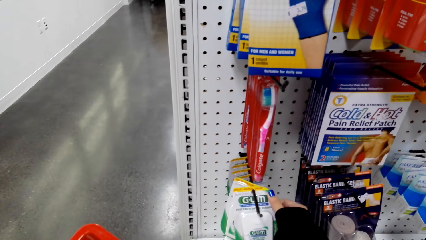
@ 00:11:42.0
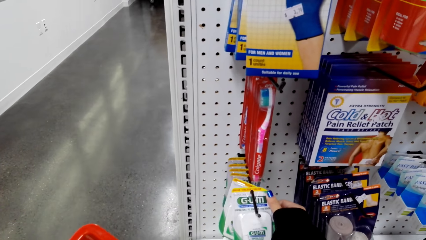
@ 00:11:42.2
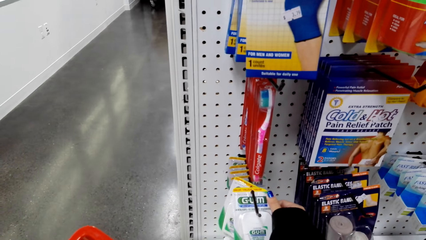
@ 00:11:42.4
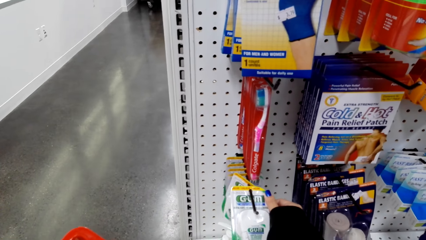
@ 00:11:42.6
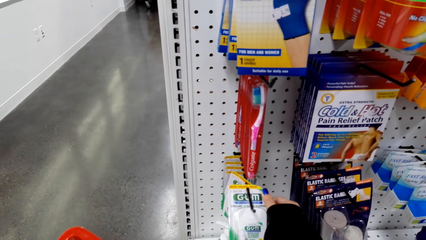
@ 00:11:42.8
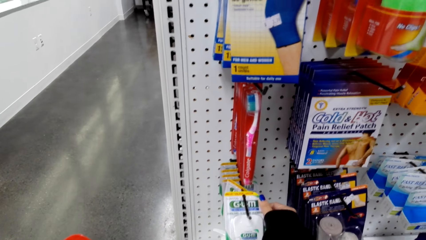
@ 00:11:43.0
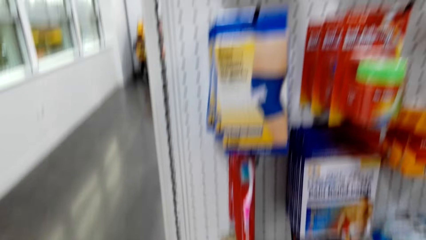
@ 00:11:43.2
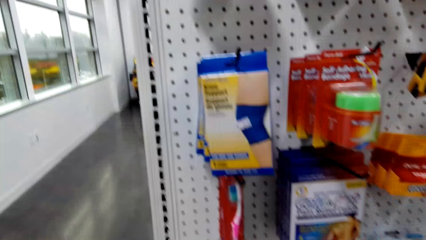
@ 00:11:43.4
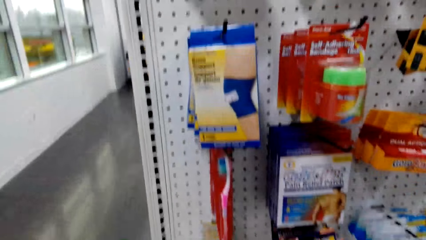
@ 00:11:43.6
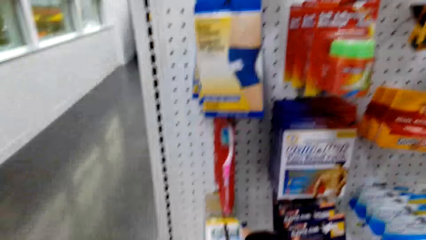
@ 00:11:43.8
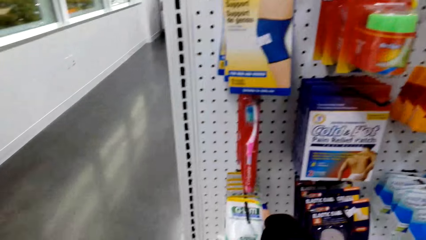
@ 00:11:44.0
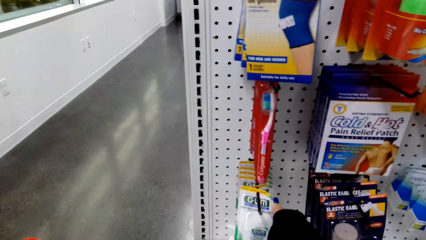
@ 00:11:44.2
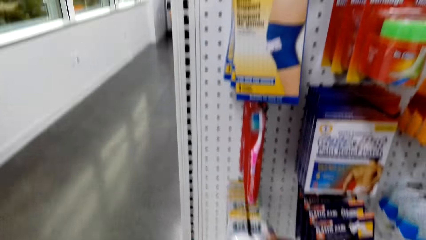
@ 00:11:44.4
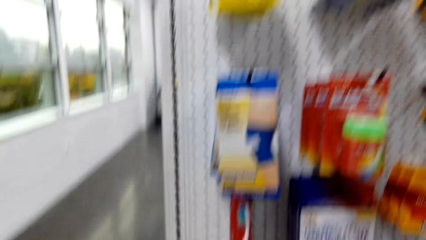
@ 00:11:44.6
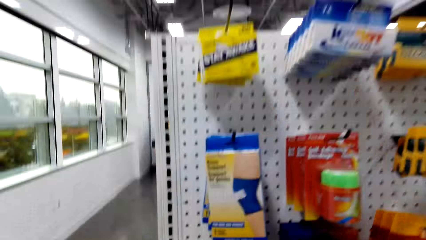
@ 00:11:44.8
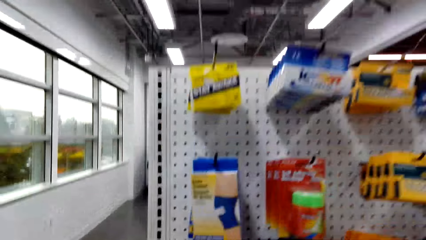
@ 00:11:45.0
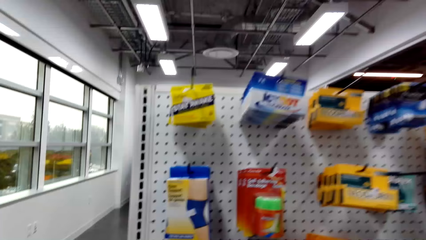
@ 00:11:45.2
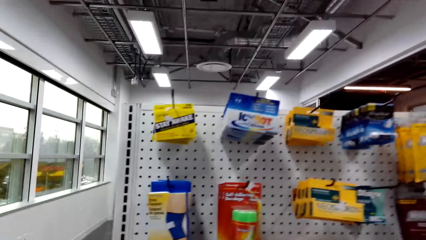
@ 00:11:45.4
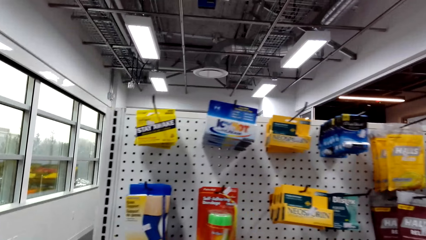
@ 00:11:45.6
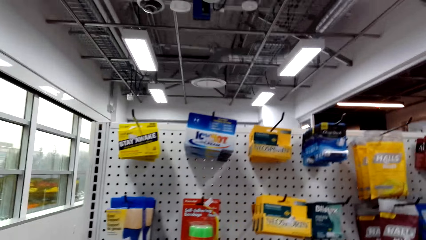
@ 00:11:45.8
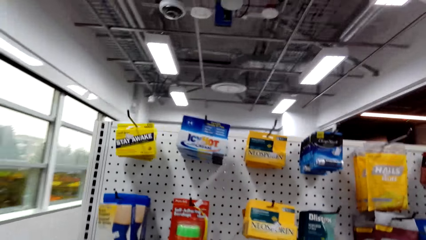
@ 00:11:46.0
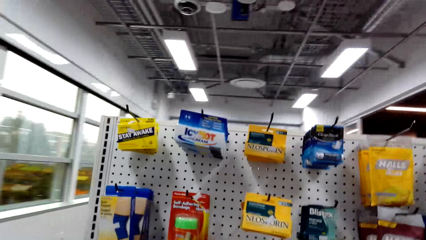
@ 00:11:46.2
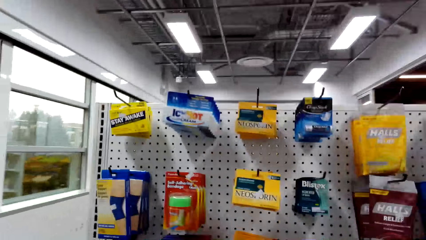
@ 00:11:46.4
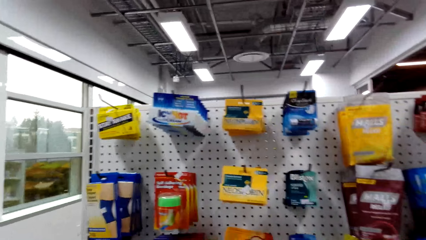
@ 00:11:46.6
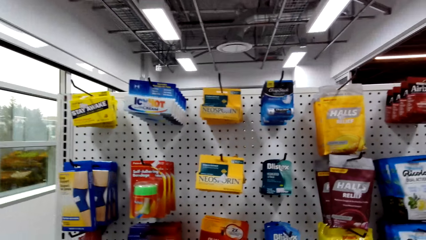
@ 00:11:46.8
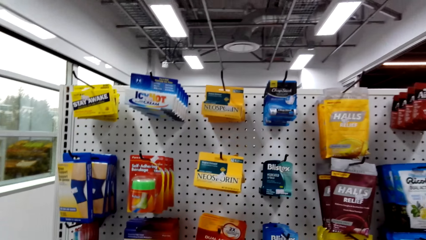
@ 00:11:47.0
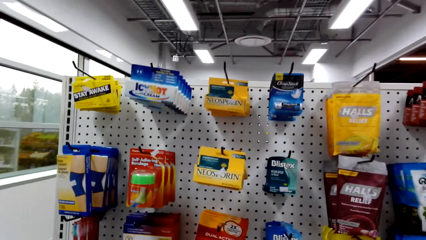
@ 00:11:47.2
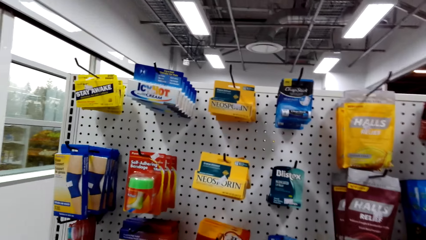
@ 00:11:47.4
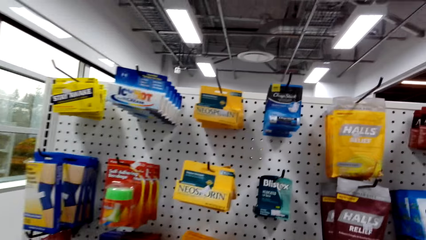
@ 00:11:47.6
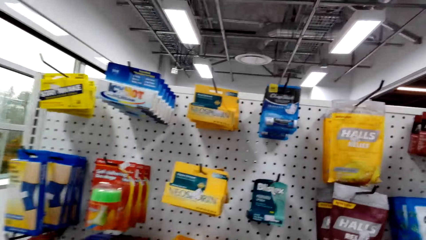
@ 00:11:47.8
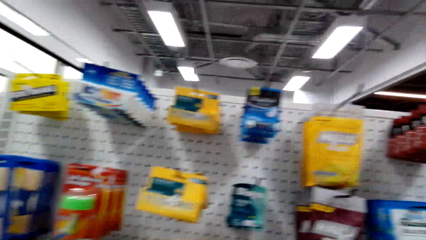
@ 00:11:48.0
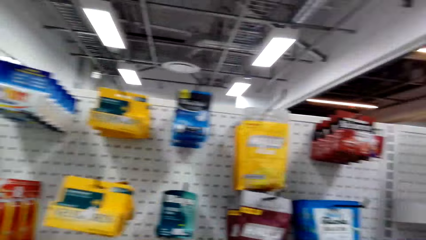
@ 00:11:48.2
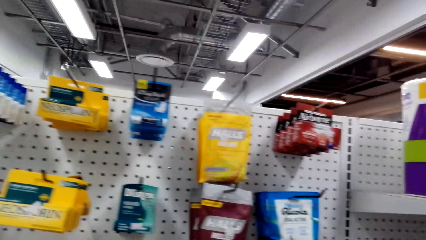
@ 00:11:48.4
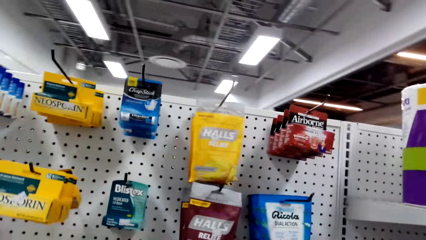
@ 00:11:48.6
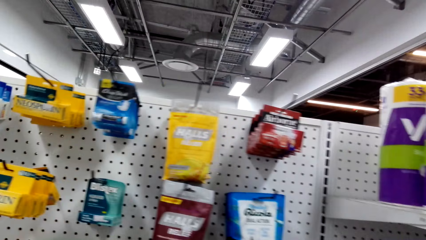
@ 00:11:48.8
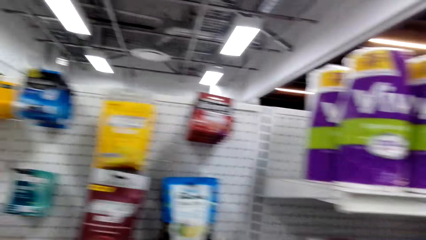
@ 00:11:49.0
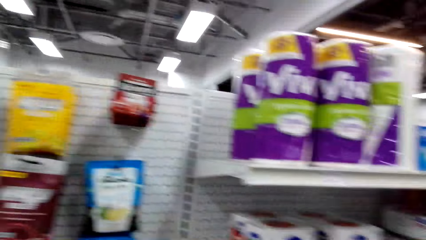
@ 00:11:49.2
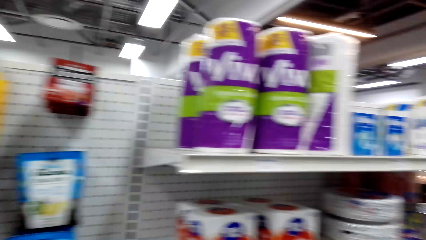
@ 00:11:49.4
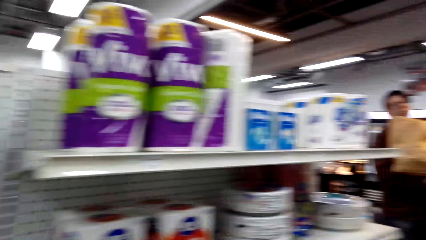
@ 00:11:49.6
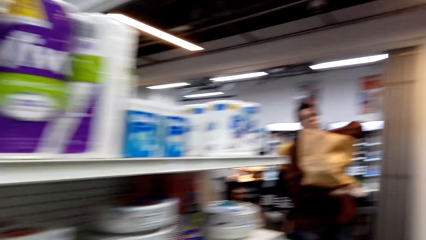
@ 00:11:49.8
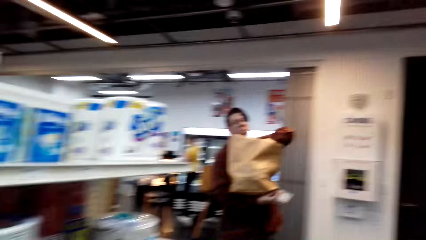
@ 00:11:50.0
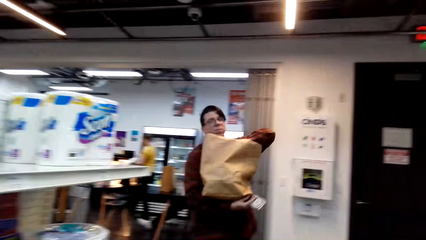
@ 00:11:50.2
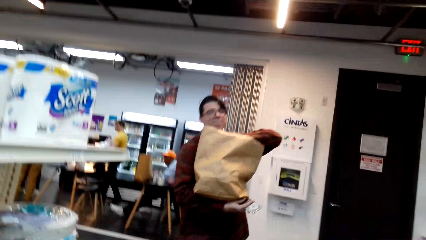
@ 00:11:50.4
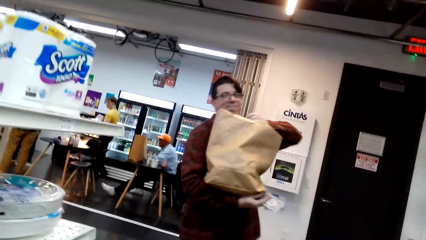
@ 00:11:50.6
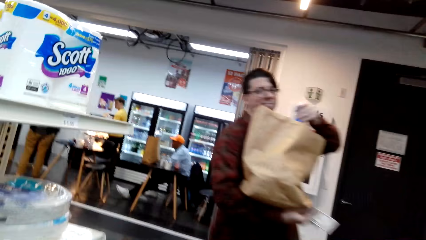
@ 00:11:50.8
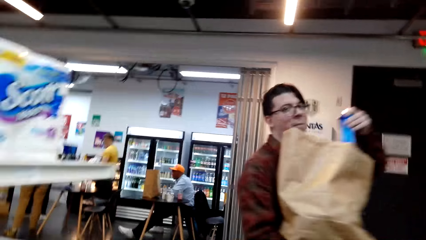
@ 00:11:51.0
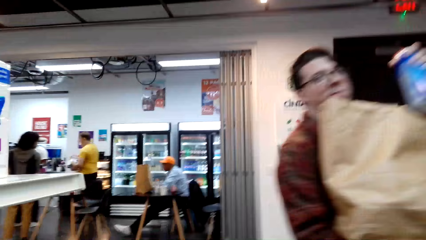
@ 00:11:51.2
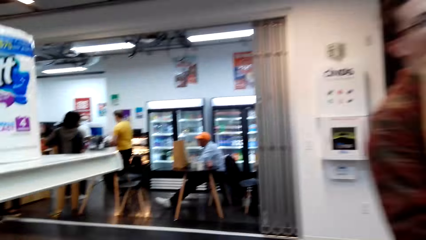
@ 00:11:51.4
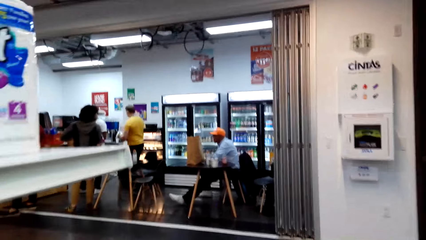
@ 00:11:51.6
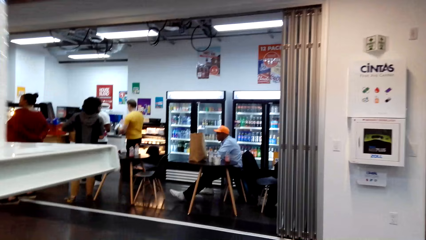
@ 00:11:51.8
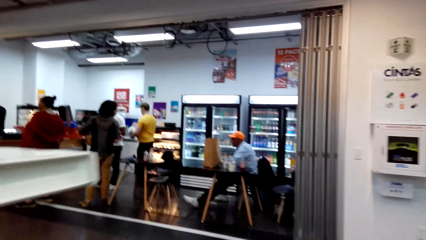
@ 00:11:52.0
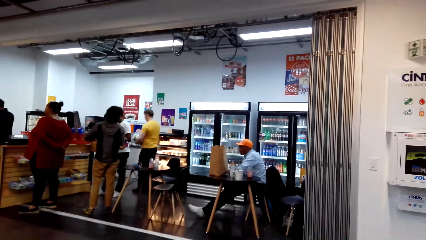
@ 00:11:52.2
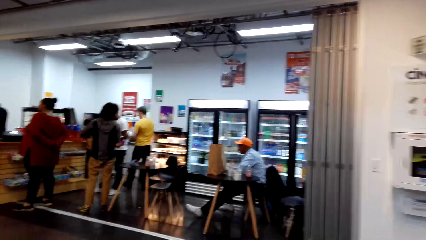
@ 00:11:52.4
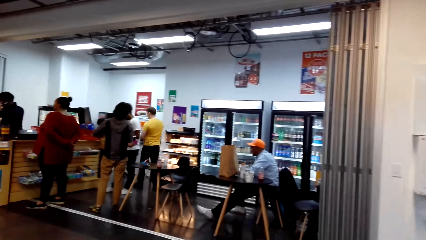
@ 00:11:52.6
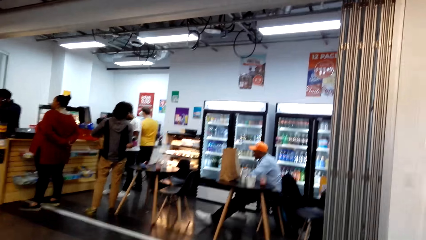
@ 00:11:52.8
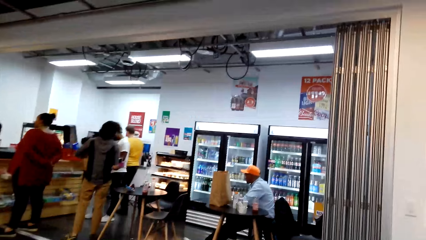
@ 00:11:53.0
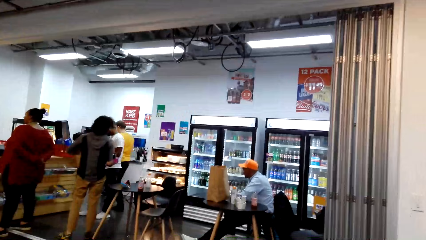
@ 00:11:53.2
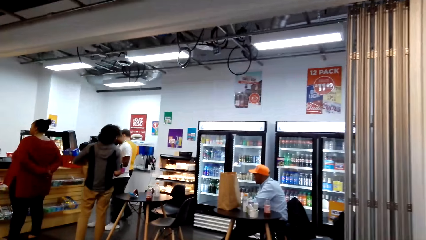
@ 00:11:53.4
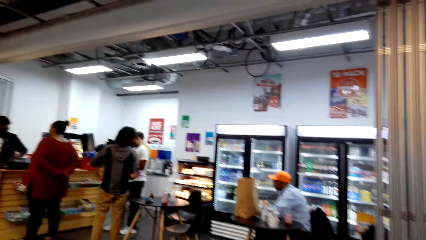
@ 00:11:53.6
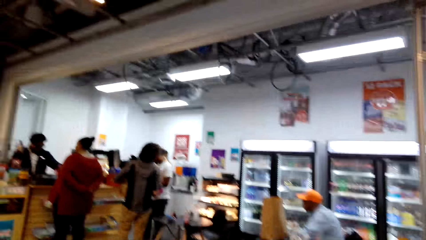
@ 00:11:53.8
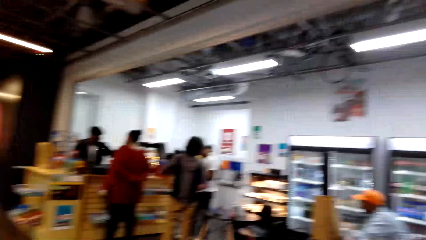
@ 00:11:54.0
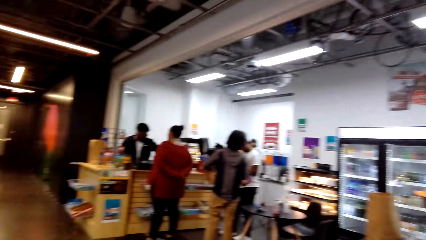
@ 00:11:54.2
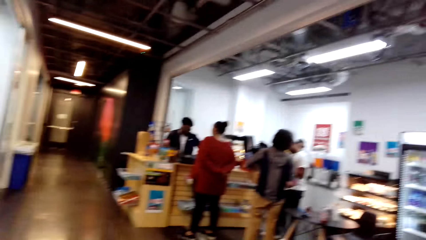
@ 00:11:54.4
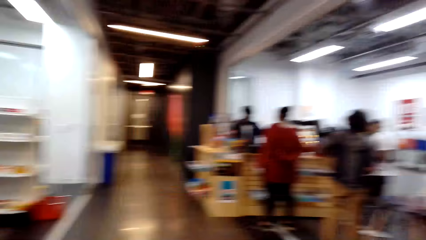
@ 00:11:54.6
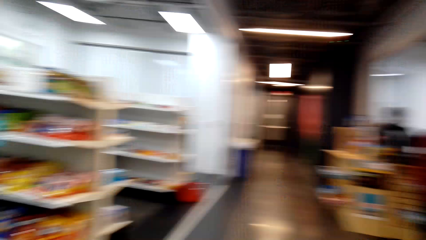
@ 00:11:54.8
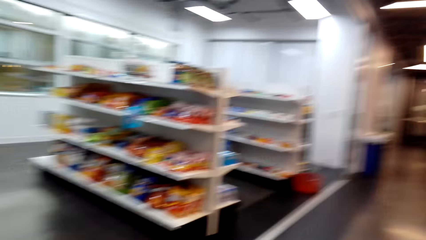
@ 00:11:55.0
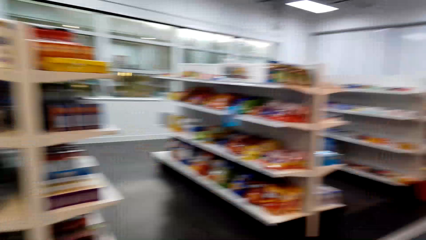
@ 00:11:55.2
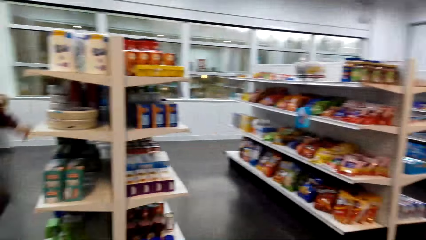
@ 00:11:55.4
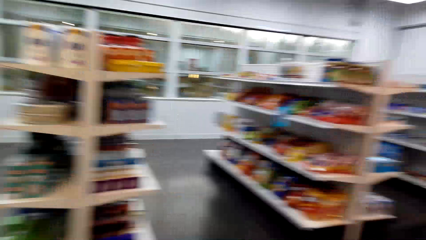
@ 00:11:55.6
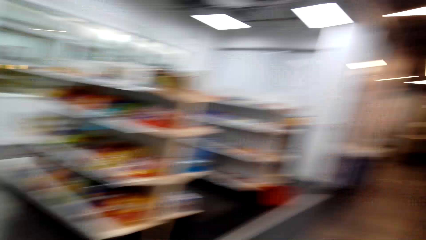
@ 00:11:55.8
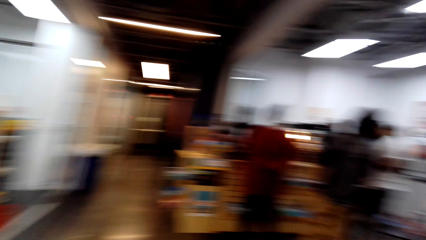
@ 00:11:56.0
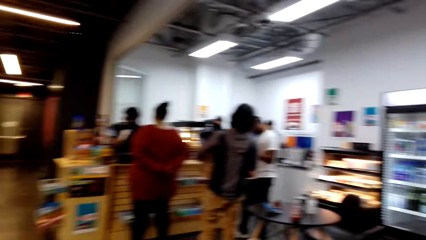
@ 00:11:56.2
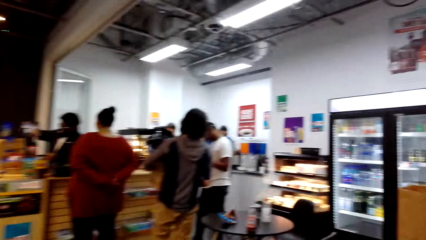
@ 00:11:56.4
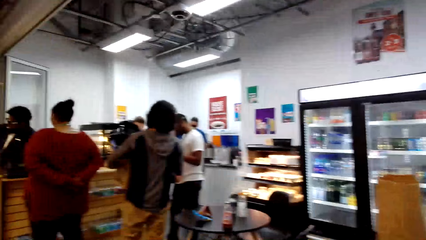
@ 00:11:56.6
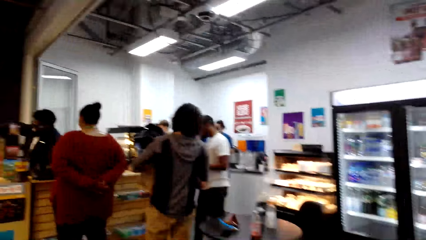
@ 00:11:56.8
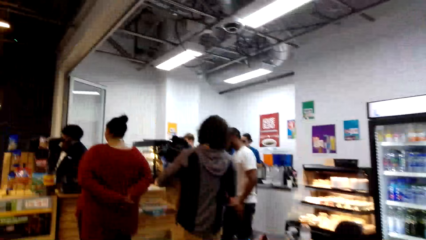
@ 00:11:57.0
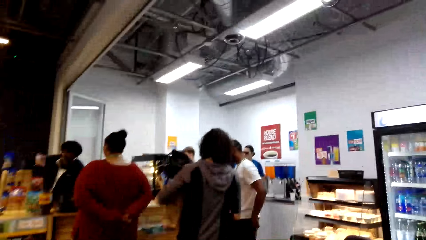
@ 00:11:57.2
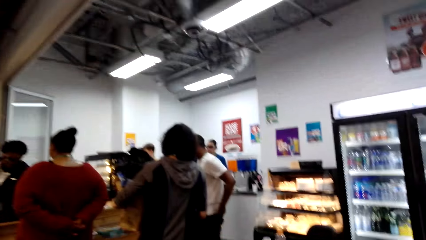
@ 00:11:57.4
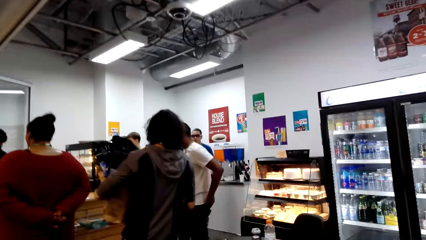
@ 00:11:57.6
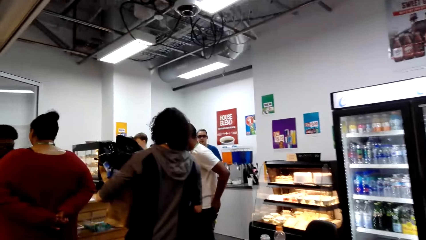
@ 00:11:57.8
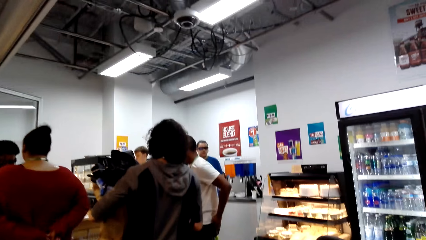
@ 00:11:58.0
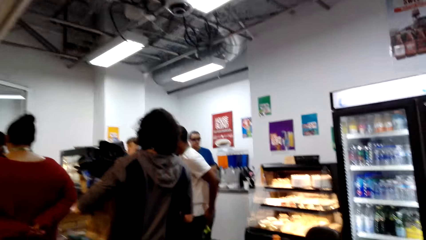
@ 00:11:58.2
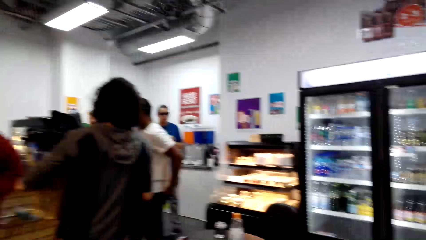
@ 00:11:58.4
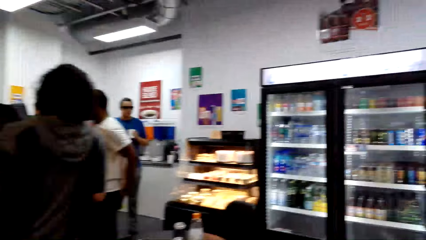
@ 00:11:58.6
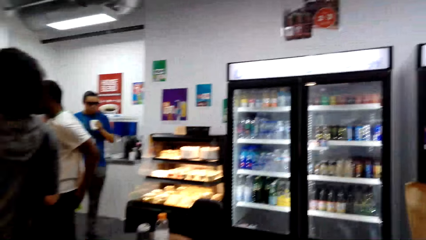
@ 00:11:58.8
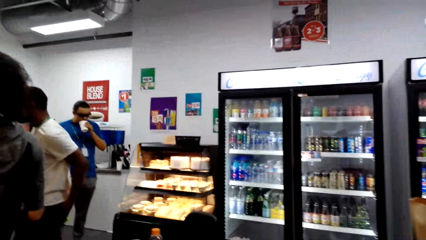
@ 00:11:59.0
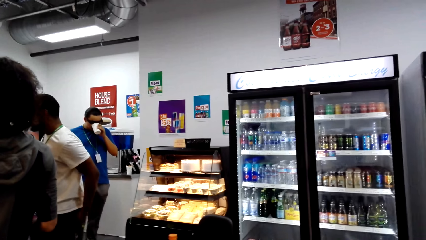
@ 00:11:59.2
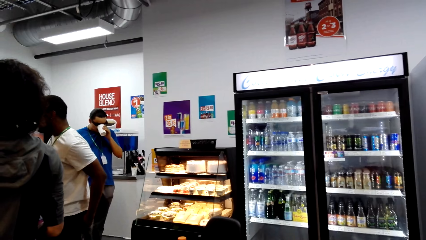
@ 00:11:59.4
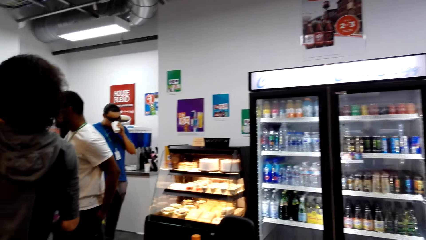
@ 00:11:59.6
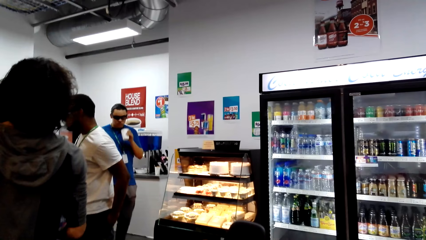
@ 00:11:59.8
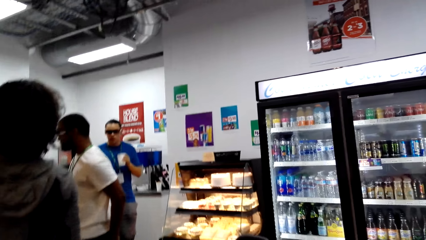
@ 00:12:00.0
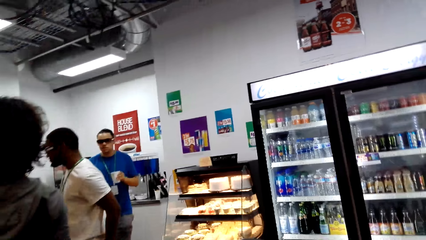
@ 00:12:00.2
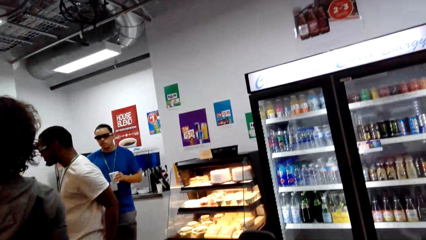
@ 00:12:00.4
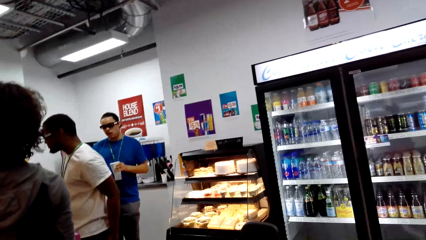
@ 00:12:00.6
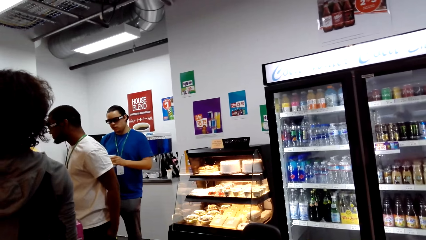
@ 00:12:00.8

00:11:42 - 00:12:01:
The camera wearer holds something. They look around. They walk around the supermarket.
